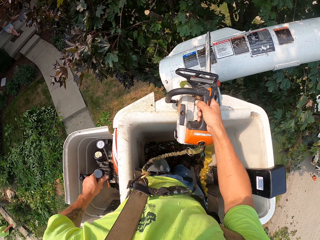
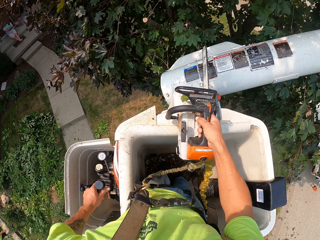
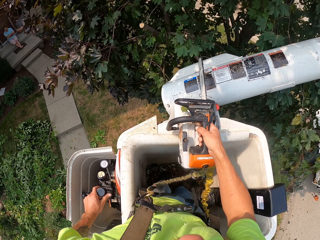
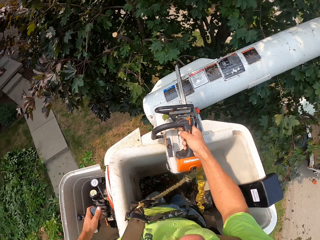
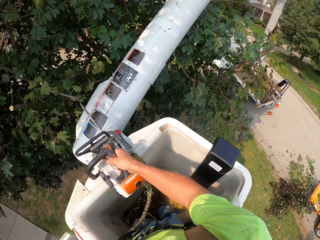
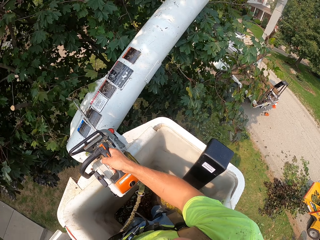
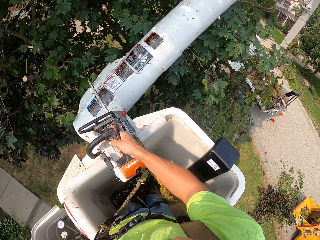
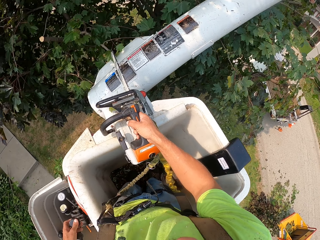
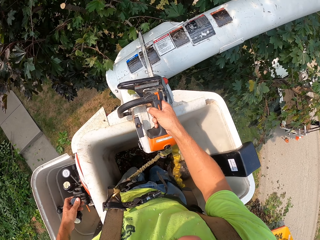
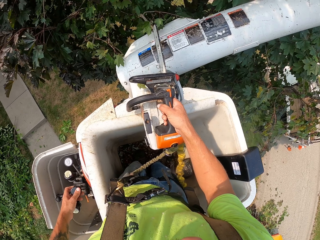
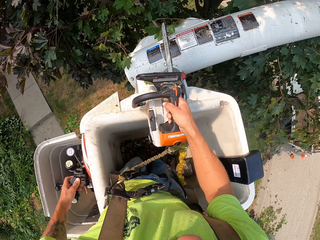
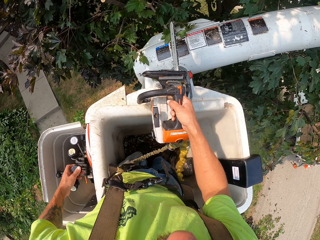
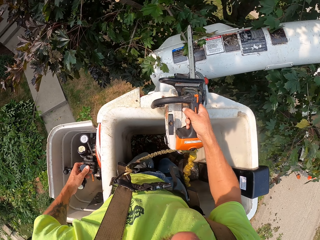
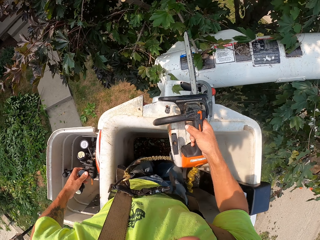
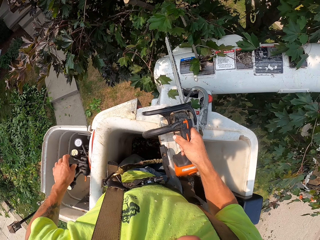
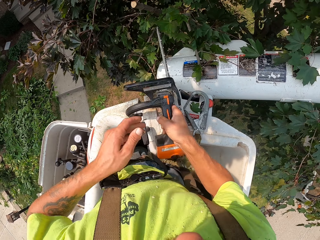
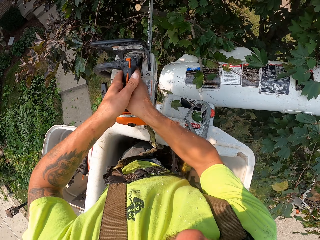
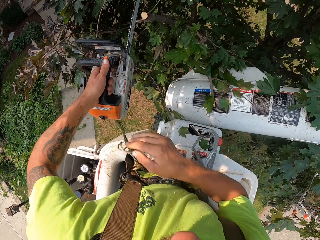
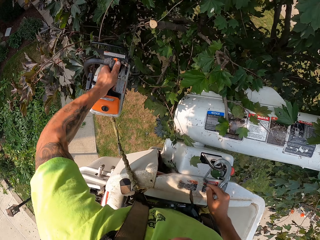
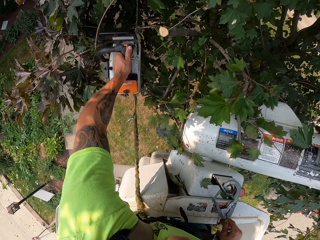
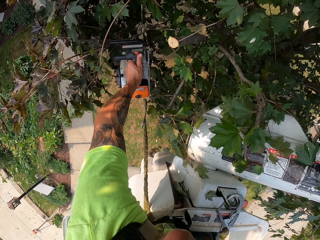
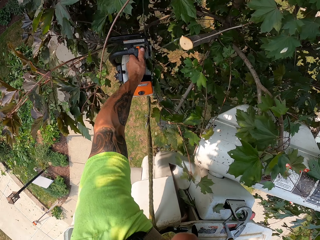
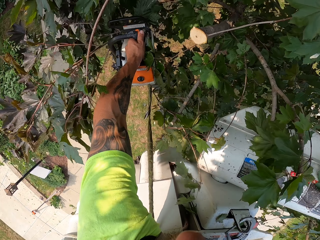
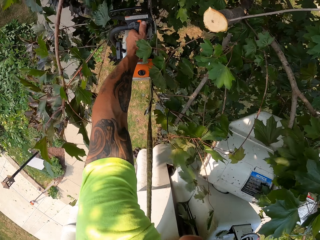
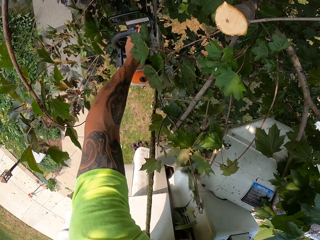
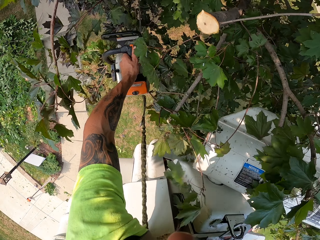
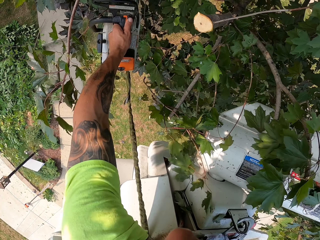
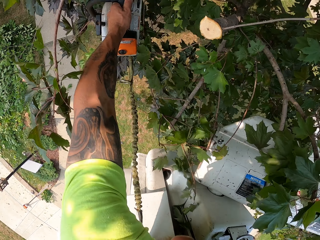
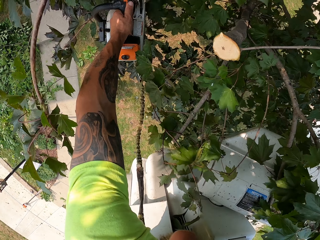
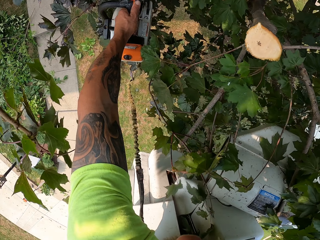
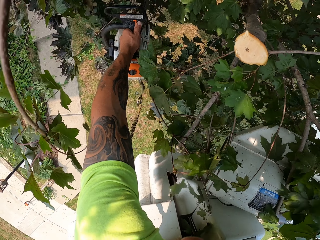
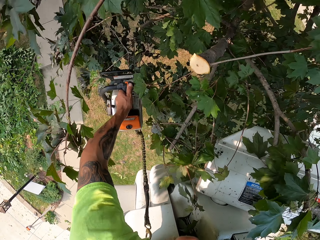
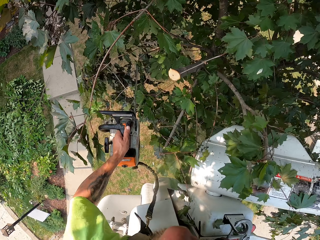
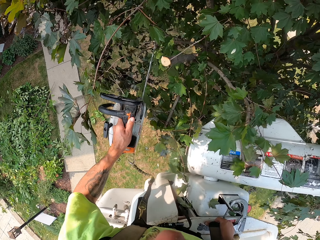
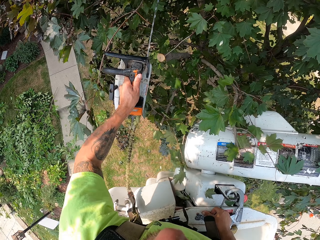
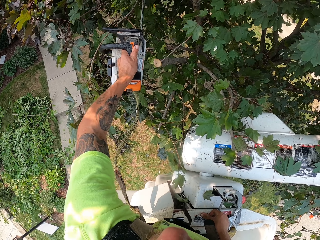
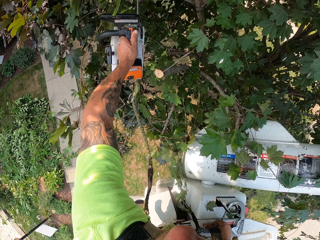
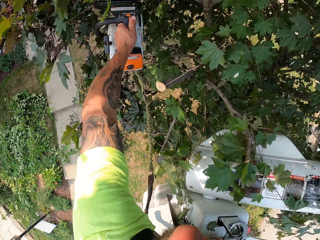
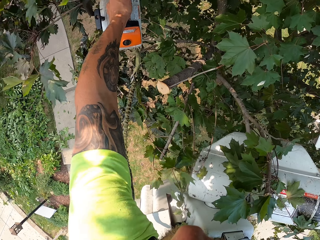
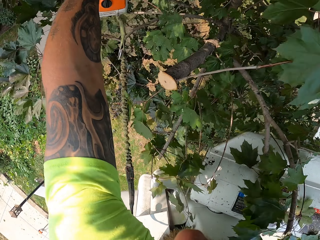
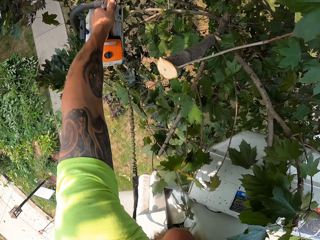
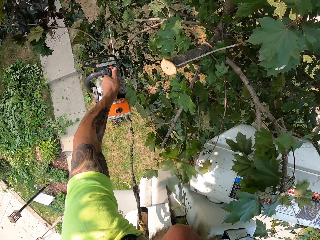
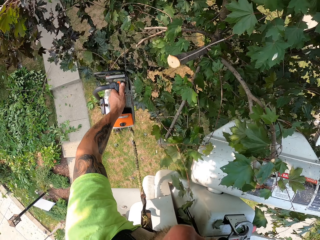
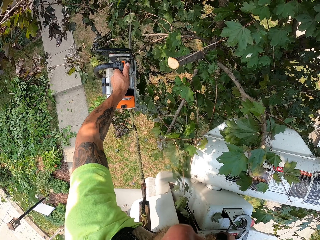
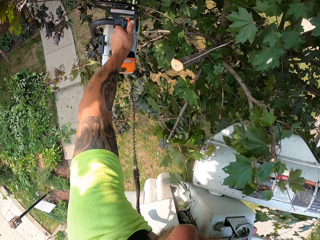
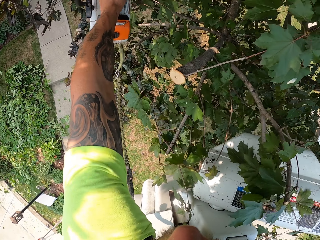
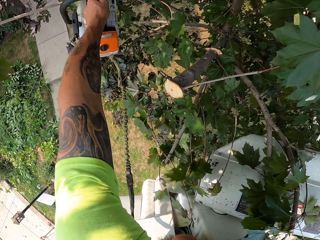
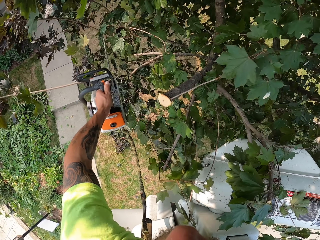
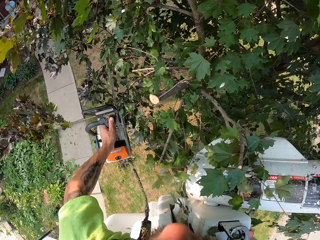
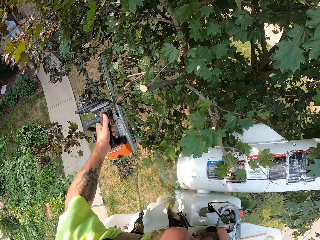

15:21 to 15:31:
The camera wearer lifts the chainsaw from the boom lift with his right hand. He passes the chainsaw to his left hand. He cuts some branches with the chainsaw in his left hand.

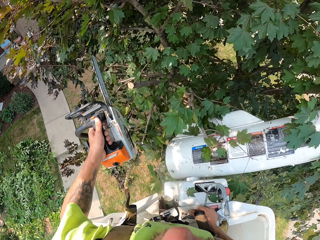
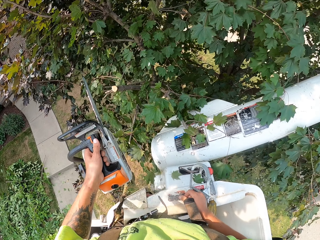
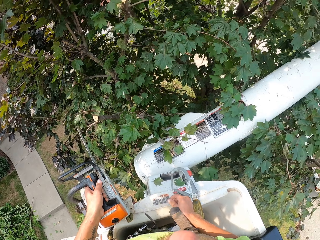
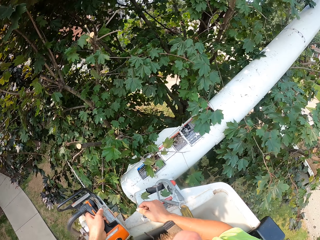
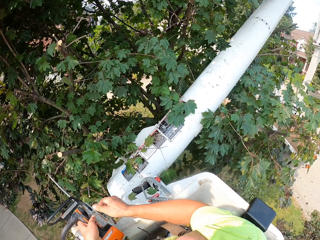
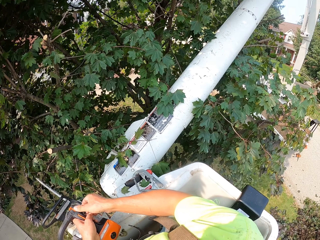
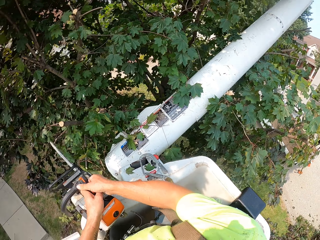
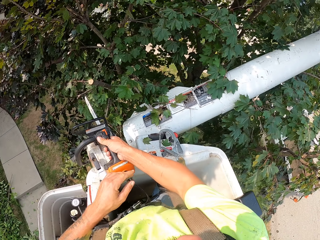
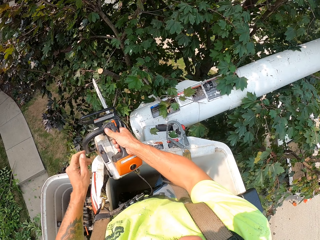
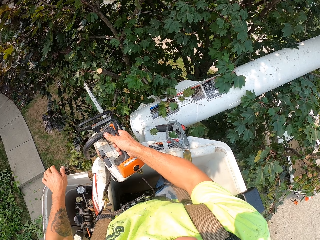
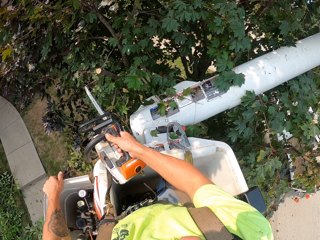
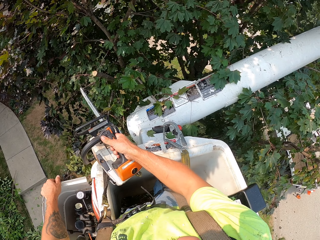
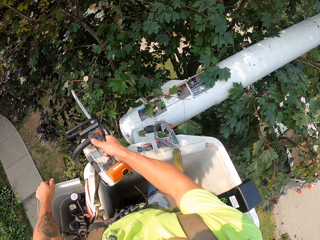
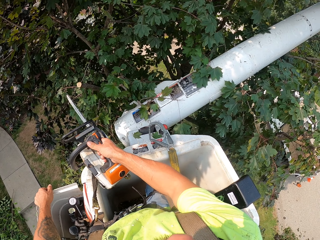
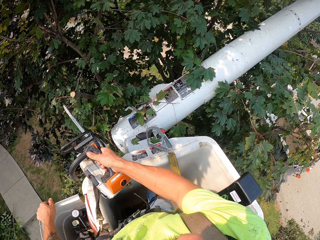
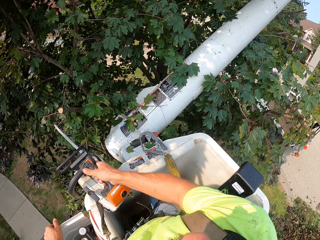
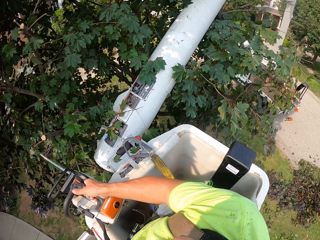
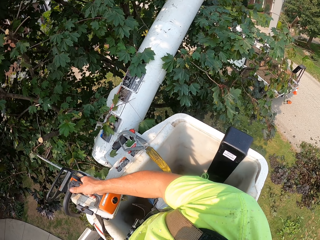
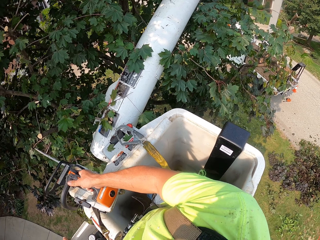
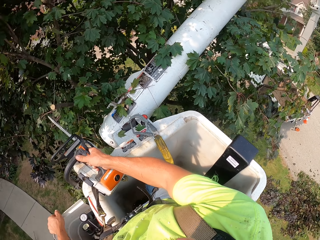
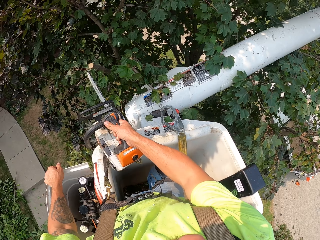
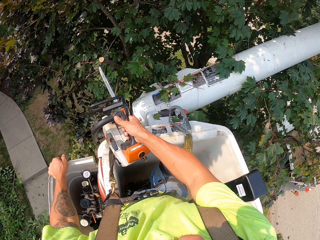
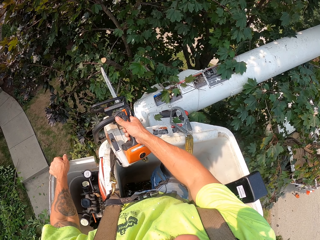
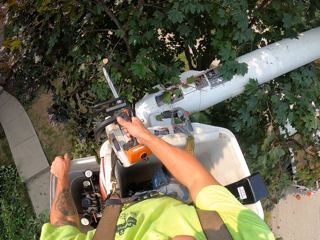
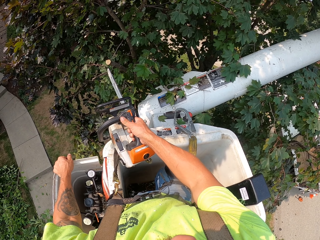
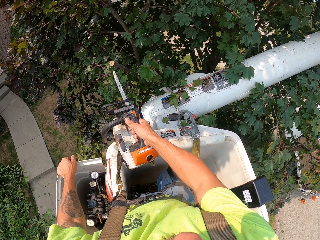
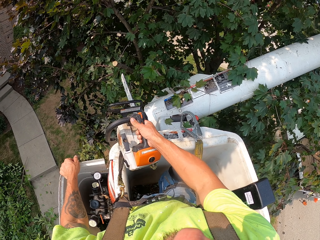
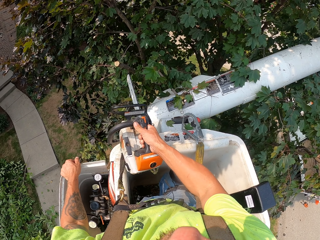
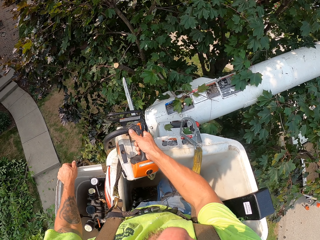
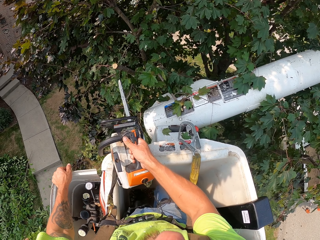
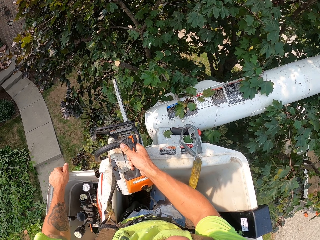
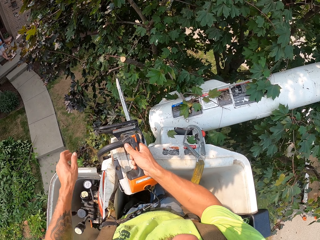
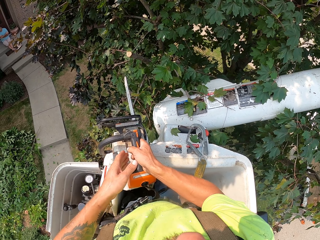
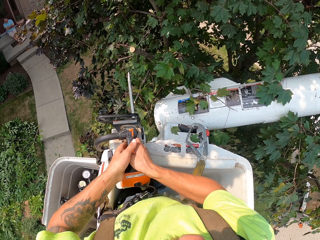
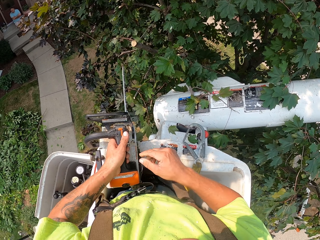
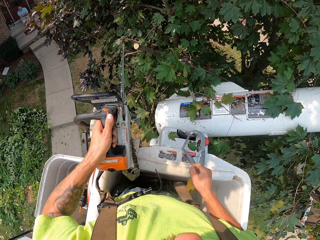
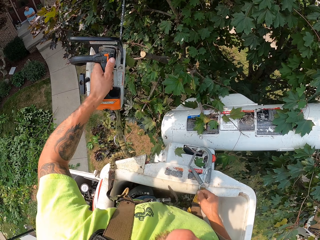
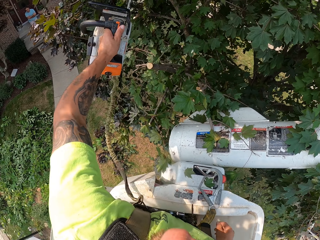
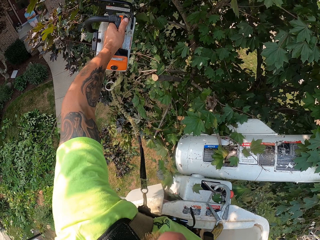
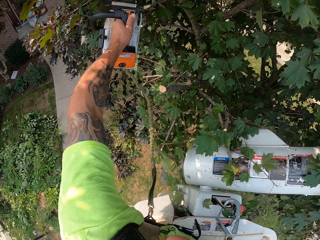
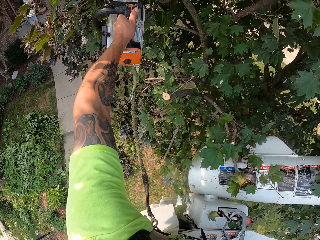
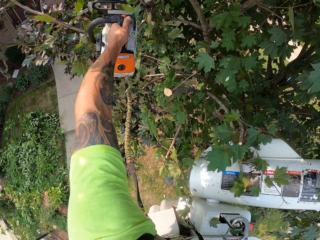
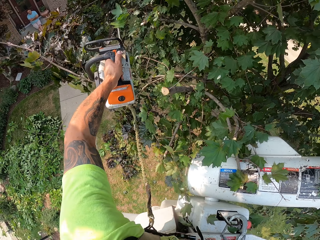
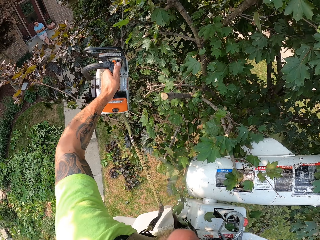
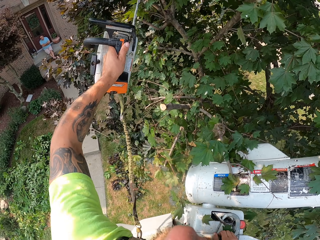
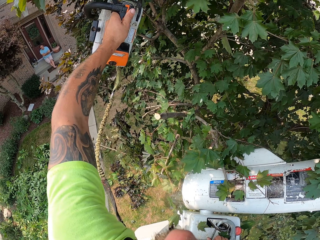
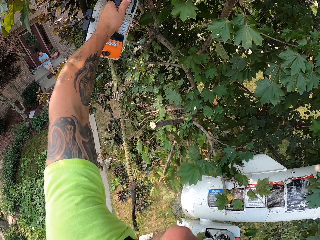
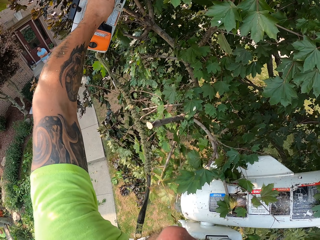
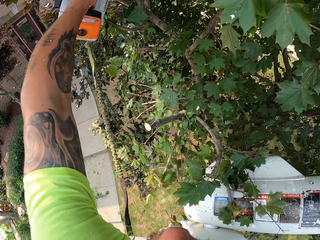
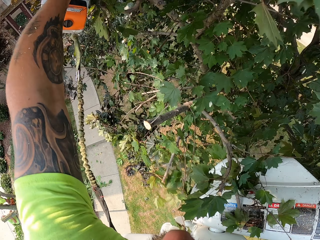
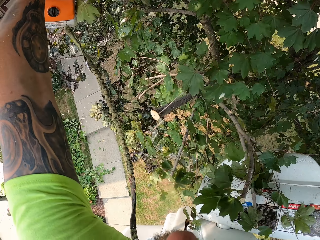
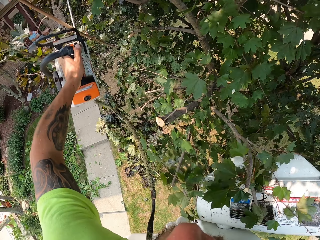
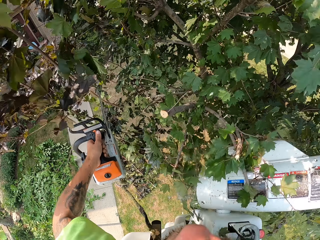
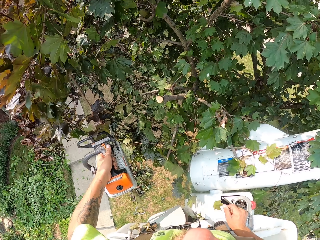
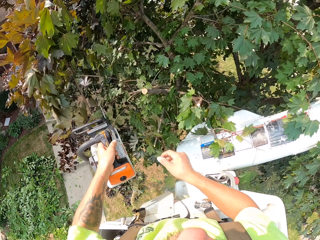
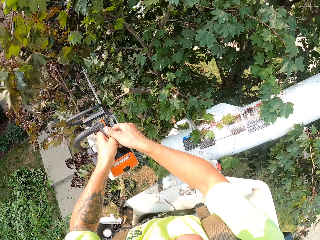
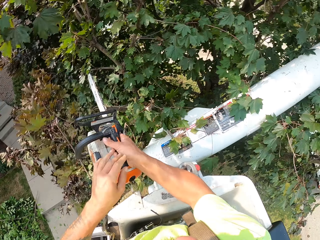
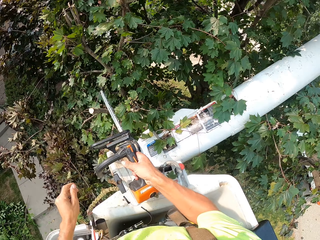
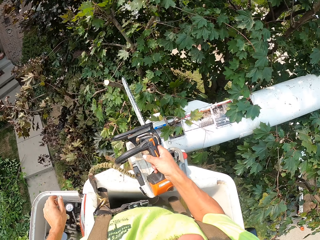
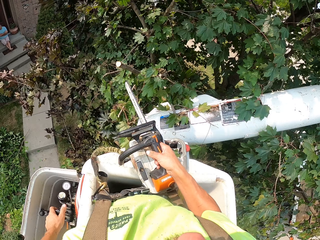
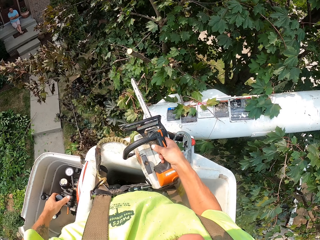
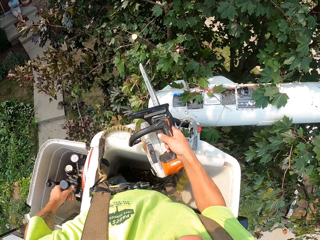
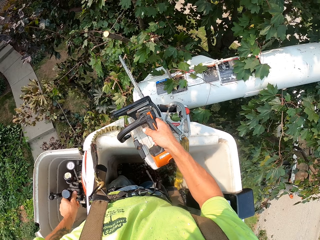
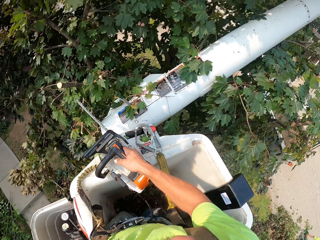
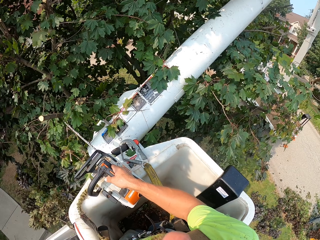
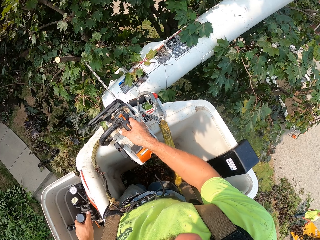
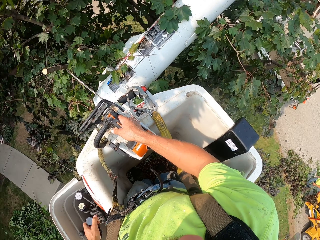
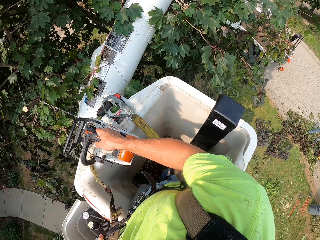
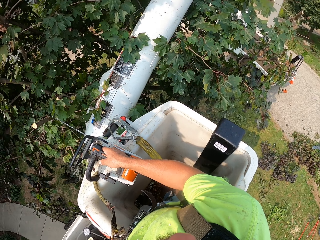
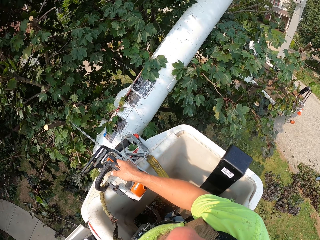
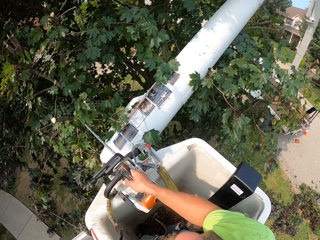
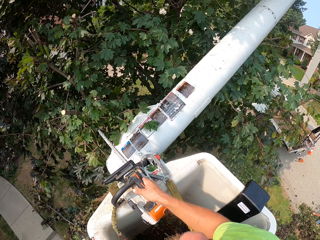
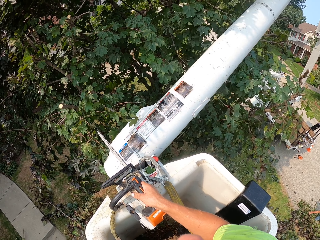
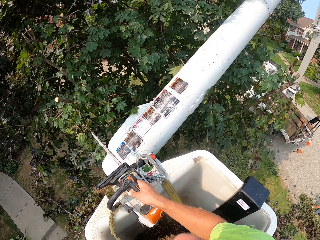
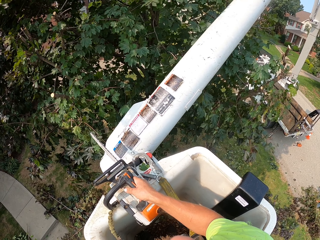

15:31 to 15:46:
The camera wearer places the chainsaw on the boom lift with his left hand. He passes the chainsaw to his right hand. He looks around. He passes the chainsaw to his left hand. He lifts the chainsaw from the boom lift with his left hand. He cuts some branches with the chainsaw in his left hand. He passes the chainsaw to his right hand. He places the chainsaw on the boom lift with his right hand. He operates the hydraulic control with his left hand. He lowers the lifting equipment.
